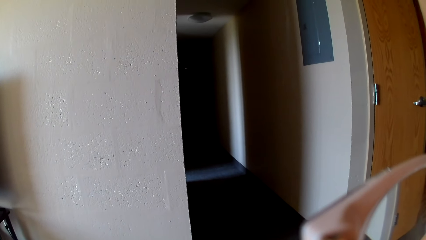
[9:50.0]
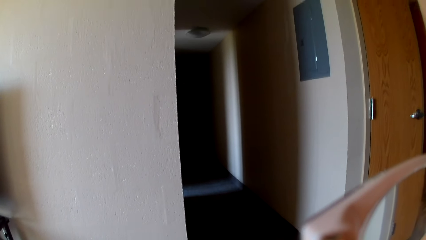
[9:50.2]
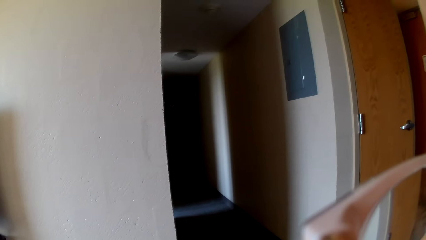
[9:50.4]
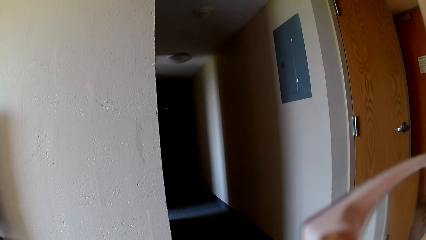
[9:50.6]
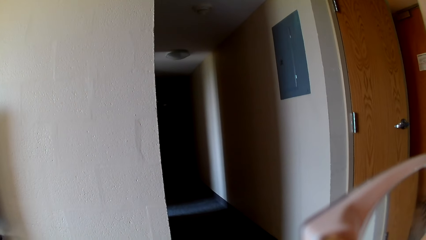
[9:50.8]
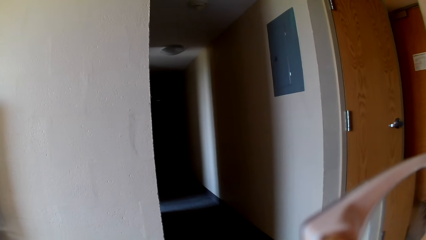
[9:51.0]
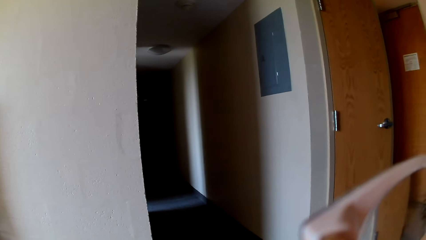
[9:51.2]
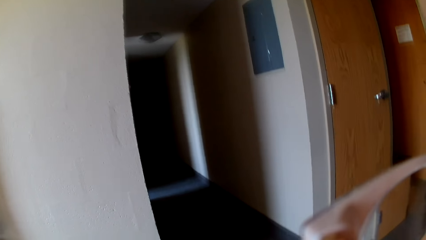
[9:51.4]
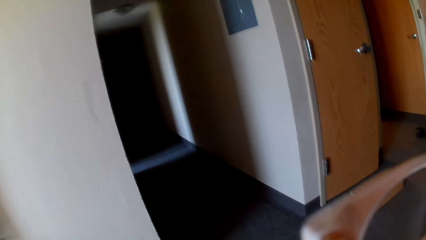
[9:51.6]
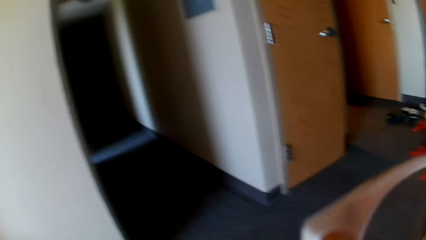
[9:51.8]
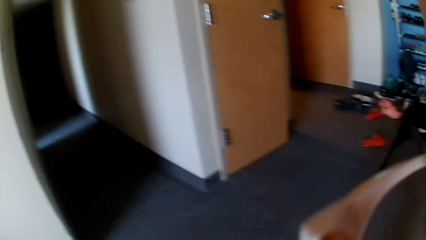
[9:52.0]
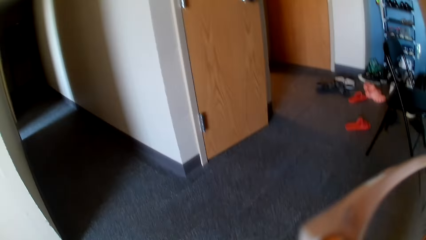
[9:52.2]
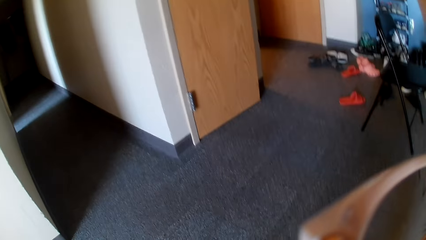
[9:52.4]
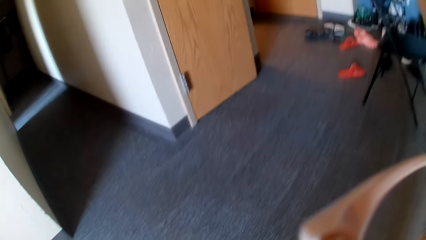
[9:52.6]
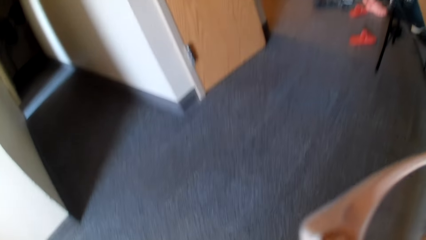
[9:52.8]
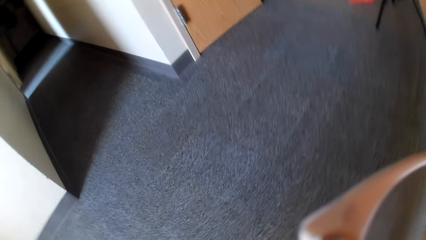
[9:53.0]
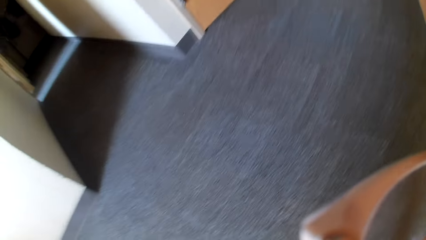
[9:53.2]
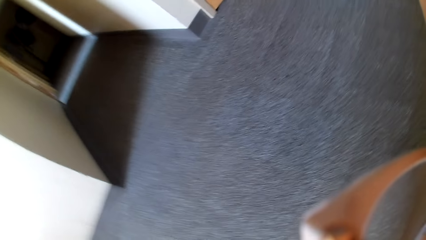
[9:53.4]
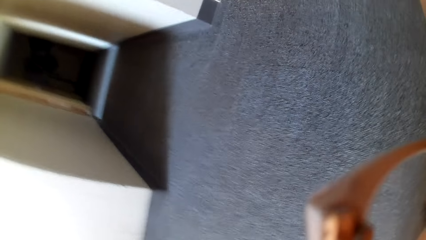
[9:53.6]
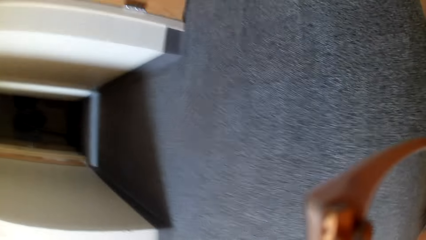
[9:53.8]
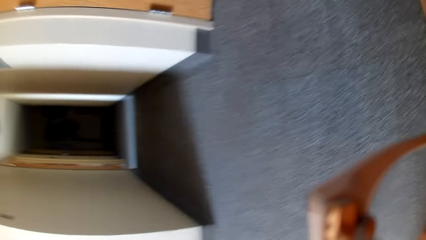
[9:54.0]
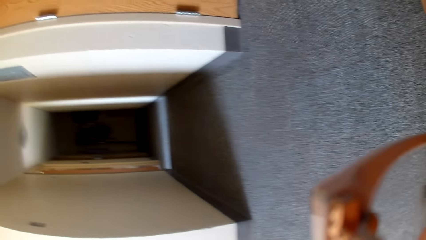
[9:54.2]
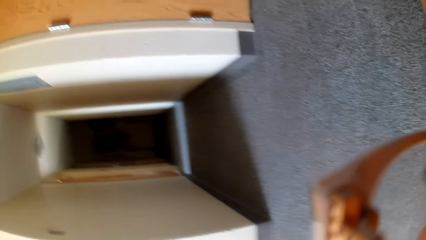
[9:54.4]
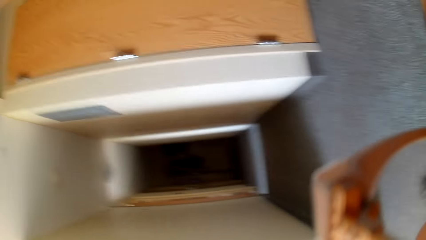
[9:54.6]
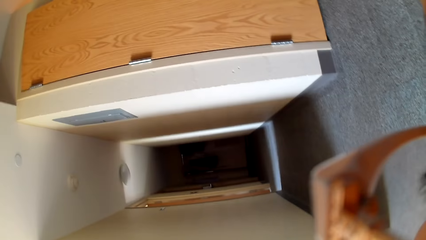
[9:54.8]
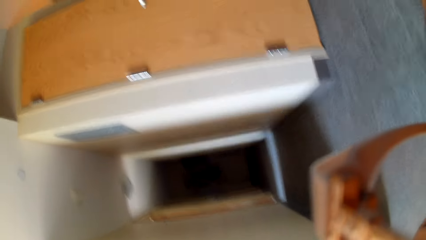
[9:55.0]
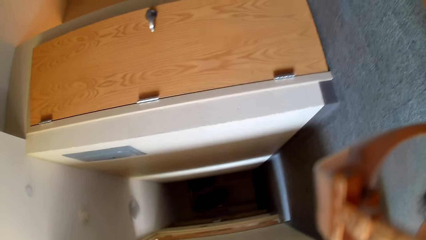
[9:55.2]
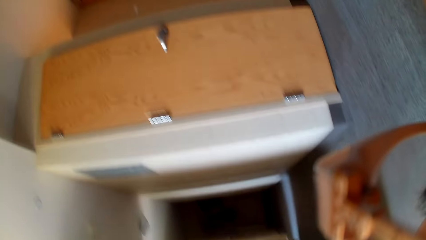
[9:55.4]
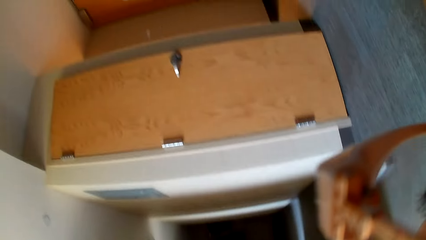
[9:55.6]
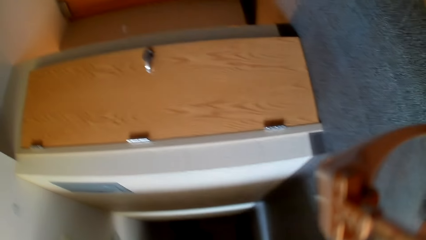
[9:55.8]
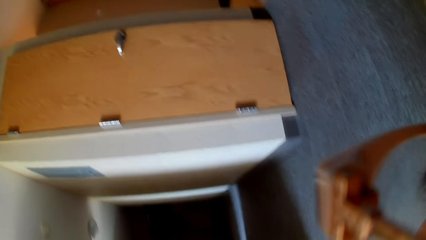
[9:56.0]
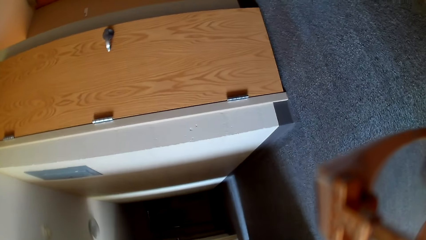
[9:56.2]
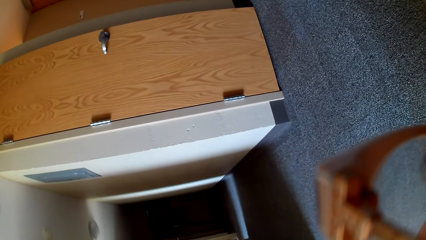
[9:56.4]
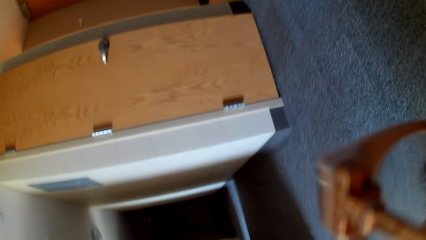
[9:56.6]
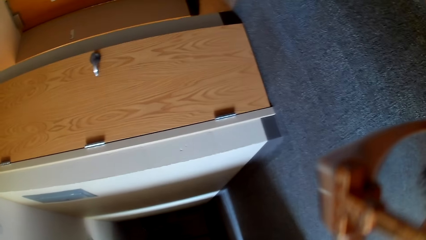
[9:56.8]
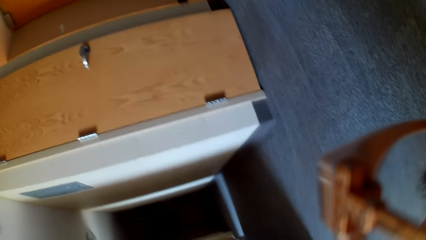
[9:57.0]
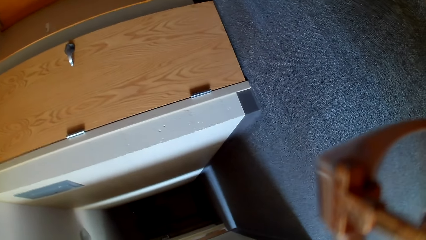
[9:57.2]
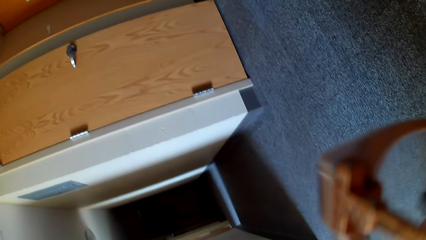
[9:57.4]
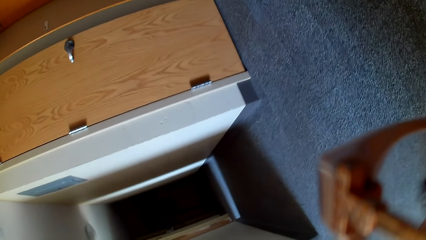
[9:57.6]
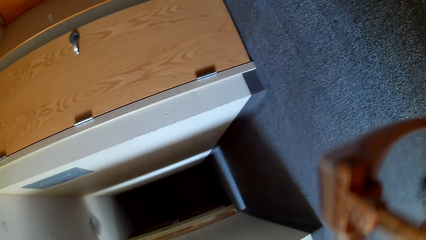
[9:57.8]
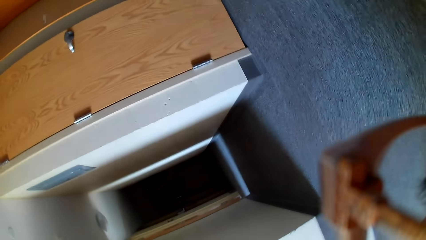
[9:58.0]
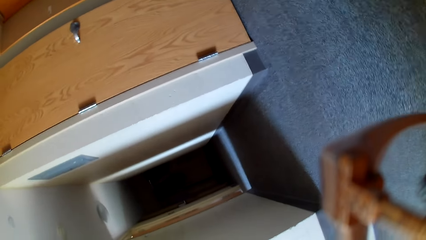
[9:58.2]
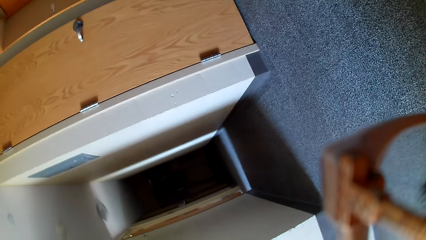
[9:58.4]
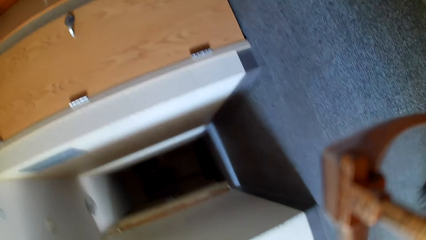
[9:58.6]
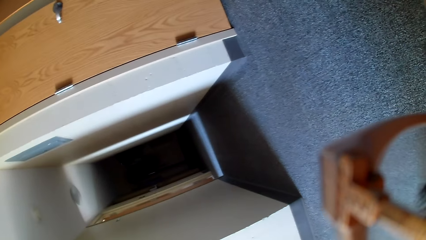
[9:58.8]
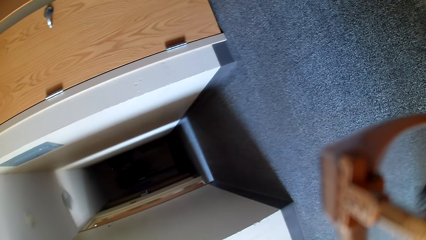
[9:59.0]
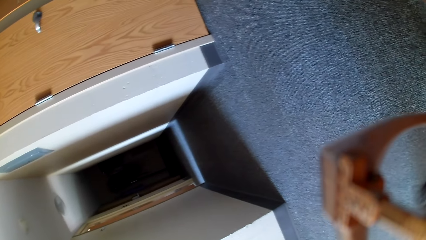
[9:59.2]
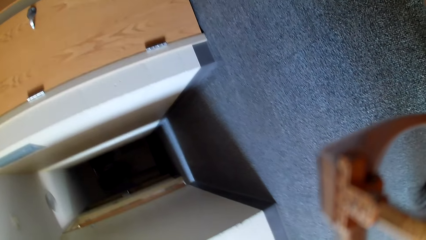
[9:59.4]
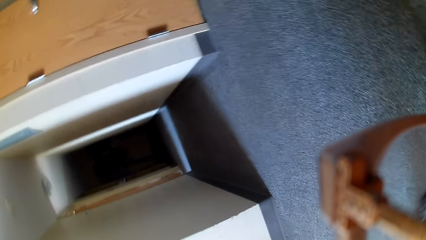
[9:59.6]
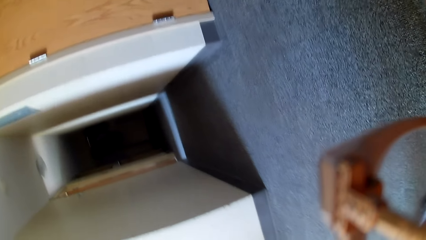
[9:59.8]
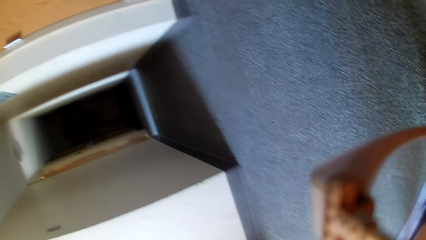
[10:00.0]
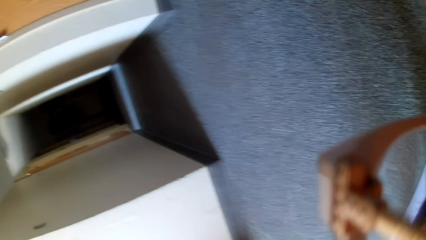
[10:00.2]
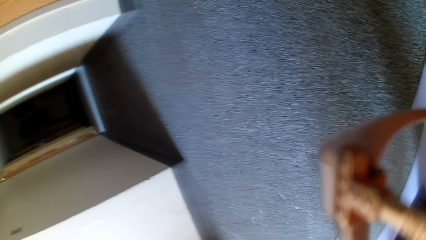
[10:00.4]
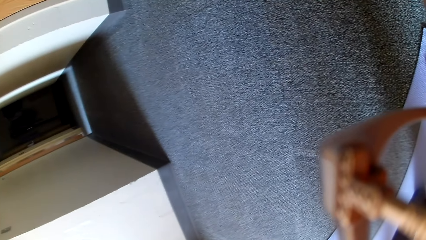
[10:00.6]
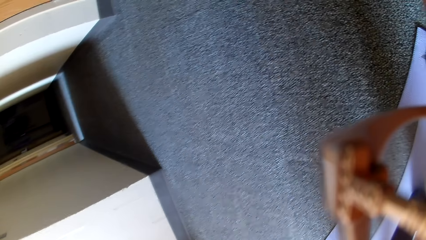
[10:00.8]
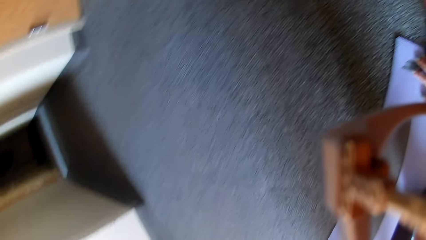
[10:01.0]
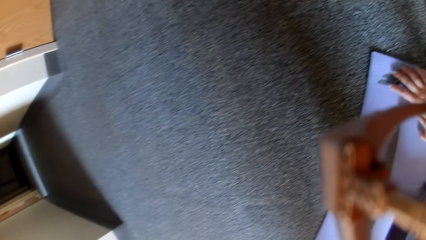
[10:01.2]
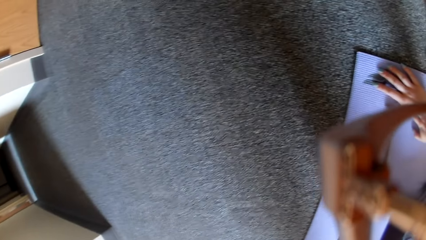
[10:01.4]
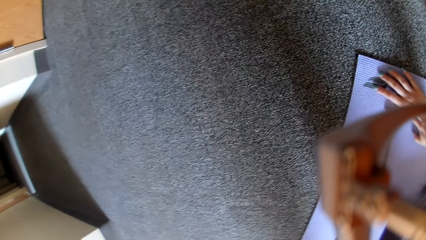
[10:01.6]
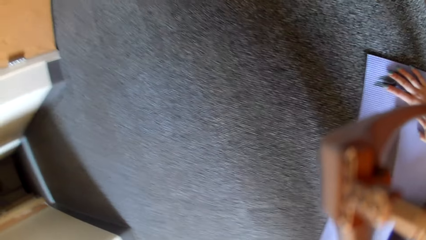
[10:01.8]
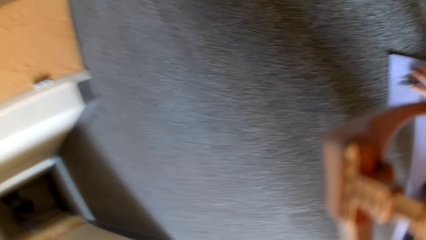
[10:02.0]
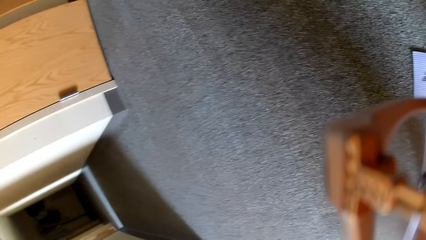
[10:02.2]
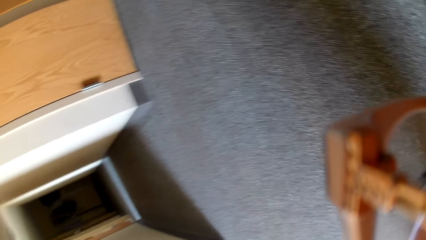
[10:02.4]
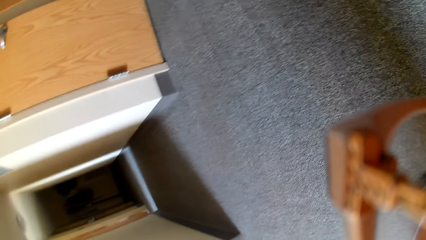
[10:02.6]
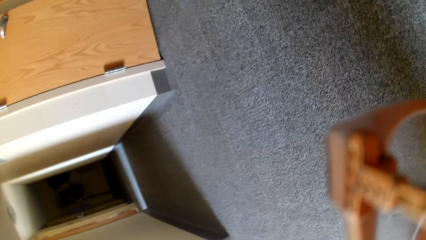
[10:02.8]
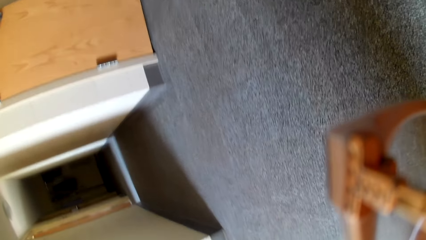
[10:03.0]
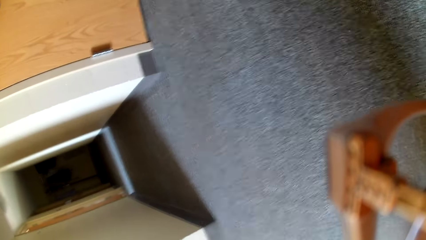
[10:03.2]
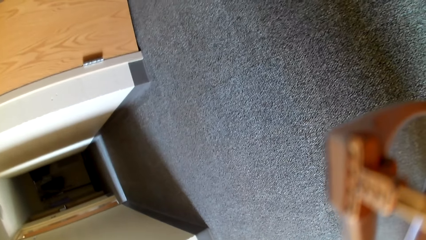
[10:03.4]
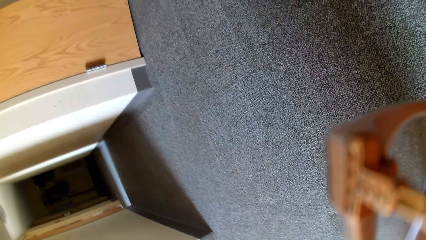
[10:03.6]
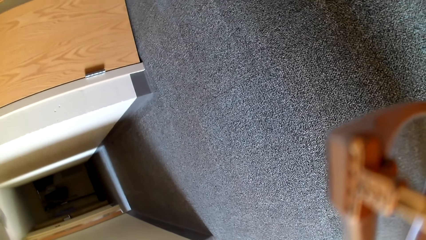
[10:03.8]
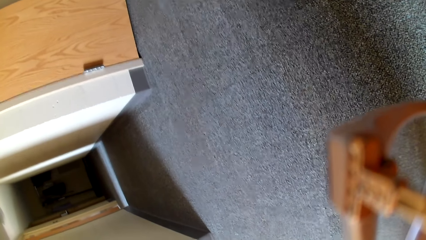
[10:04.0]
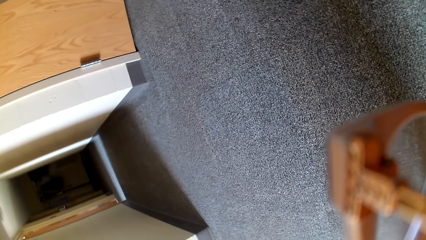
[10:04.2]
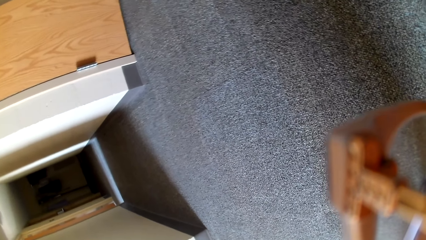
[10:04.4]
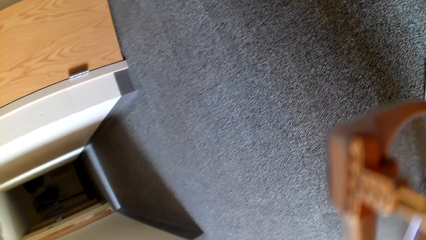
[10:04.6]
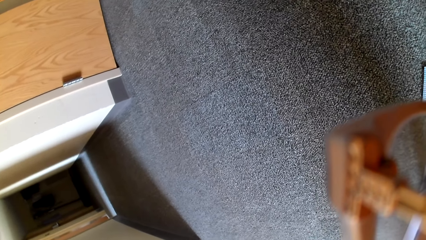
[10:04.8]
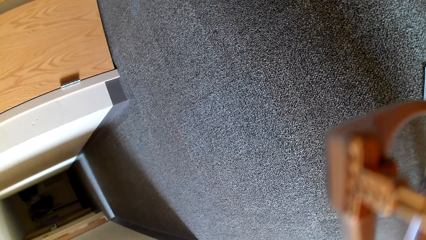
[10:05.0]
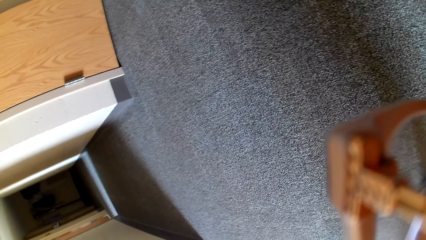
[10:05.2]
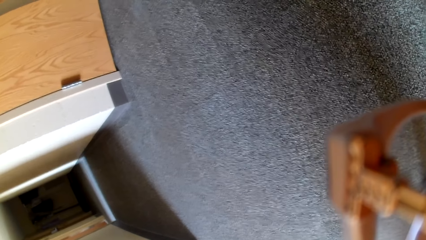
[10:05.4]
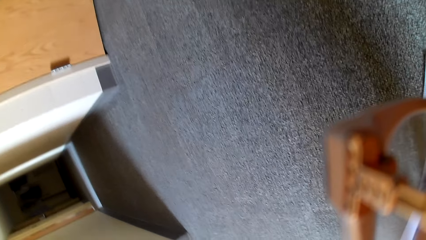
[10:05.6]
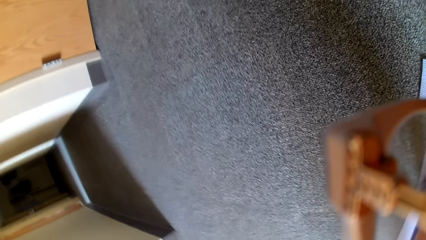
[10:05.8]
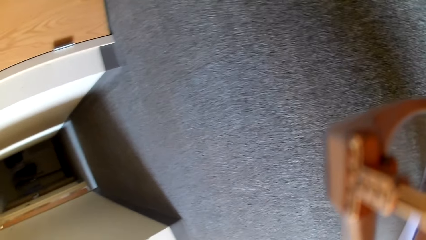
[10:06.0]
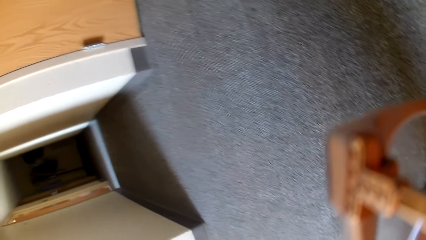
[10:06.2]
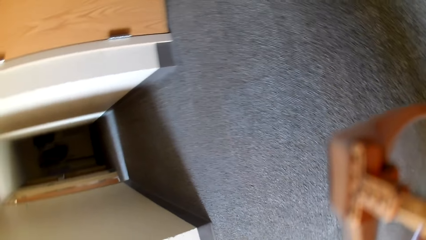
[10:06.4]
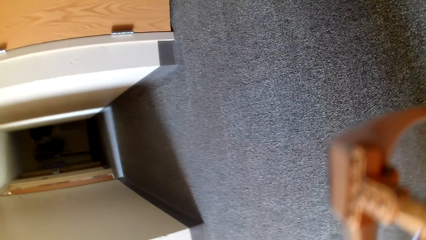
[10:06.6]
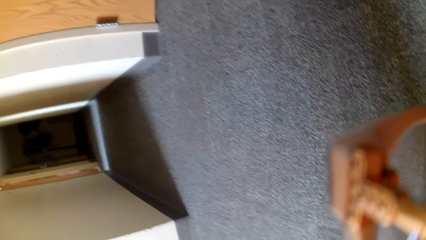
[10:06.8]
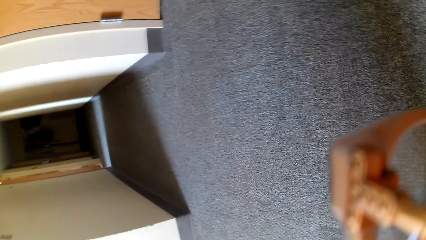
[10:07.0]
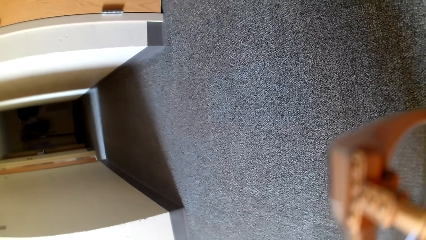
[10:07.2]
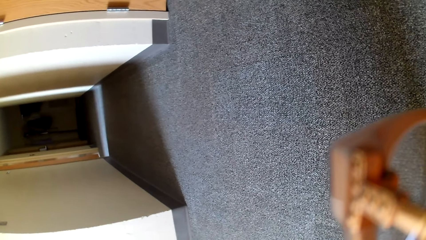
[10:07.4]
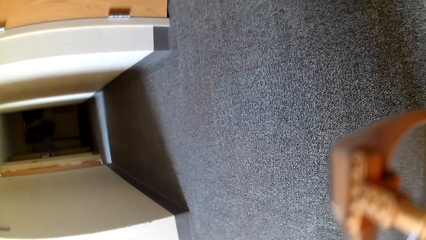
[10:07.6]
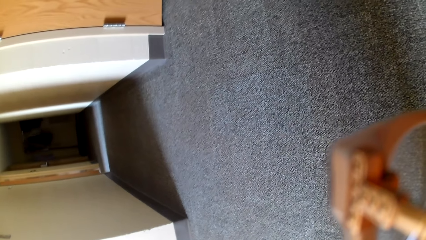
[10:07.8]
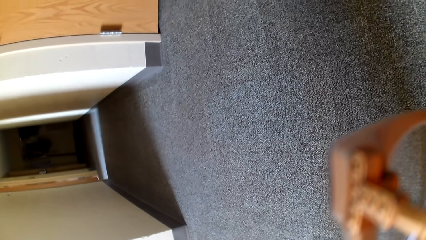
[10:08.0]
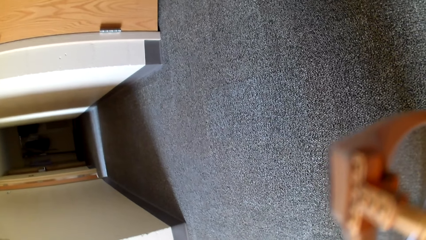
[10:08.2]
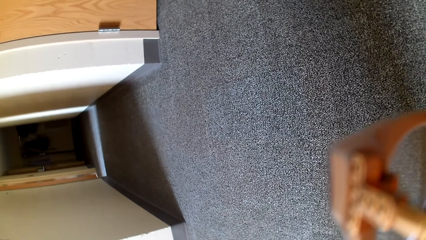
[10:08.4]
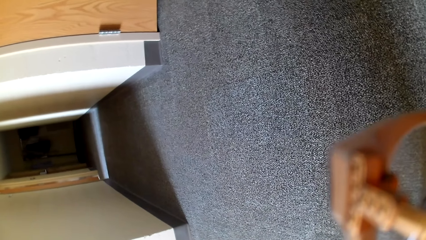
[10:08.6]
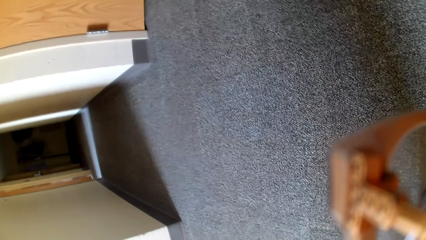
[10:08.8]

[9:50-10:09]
The camera wearer puts her hands on the mat. She touches the cloth.
